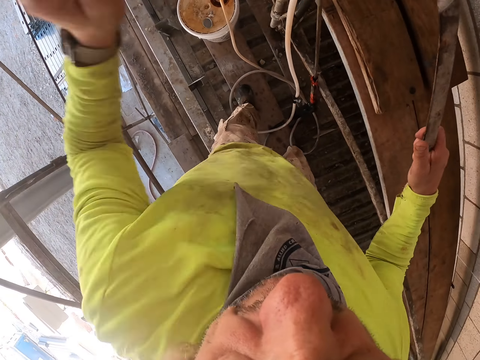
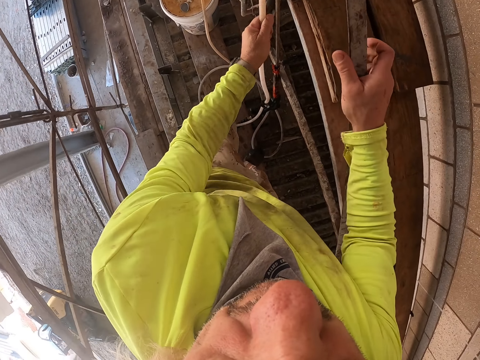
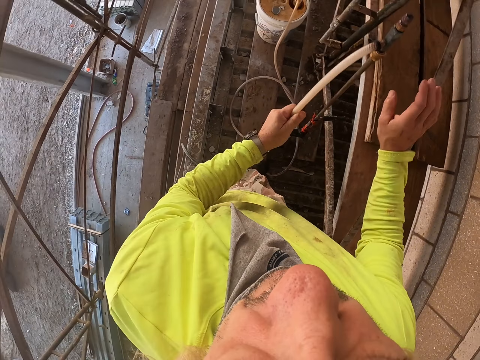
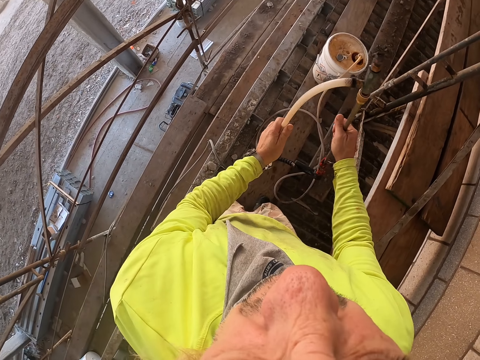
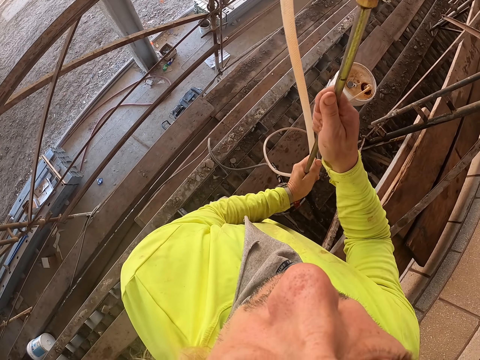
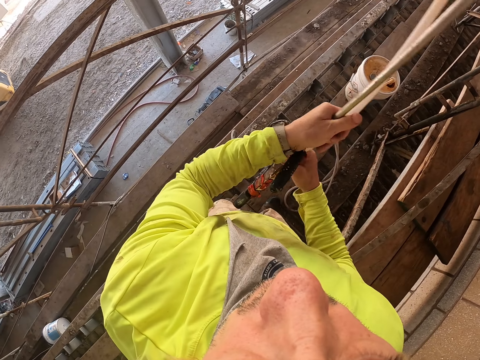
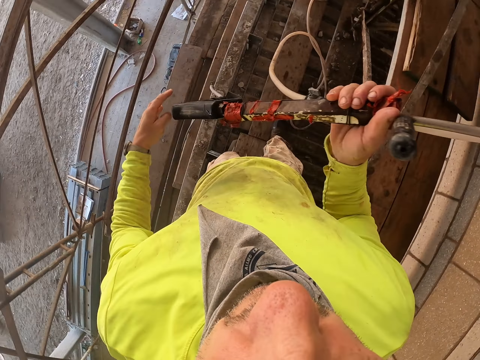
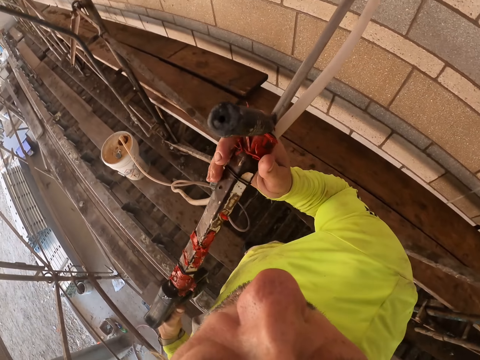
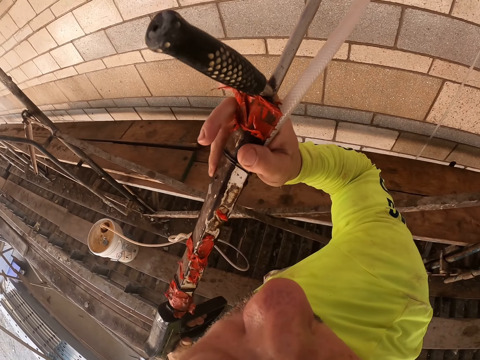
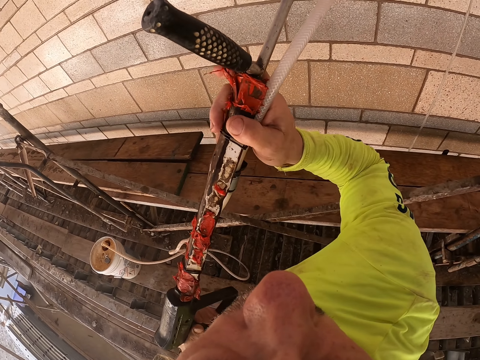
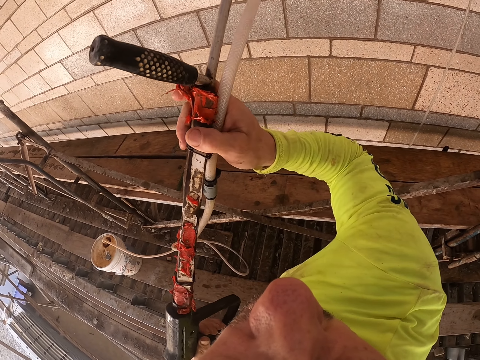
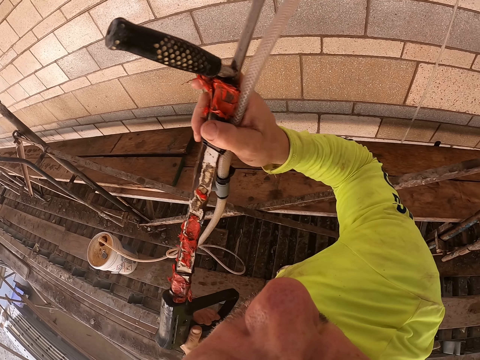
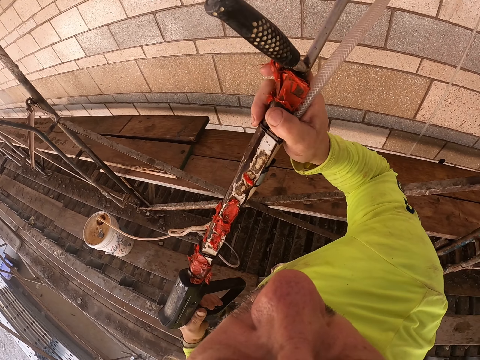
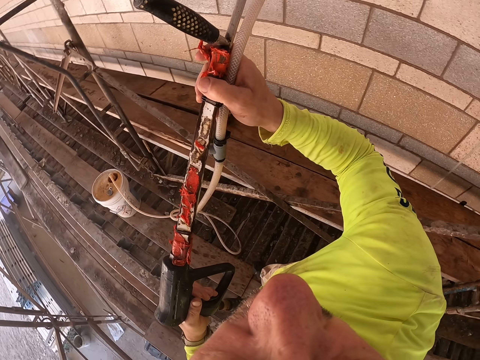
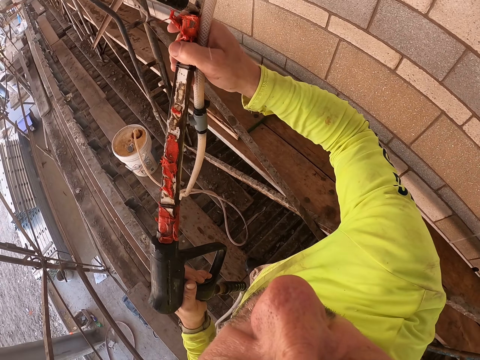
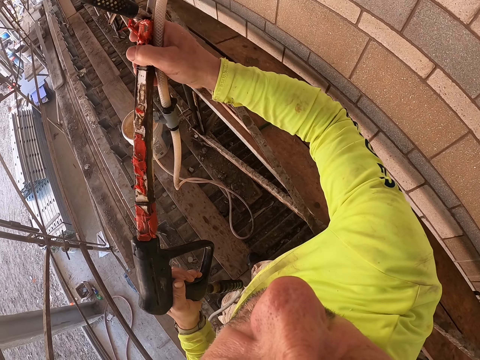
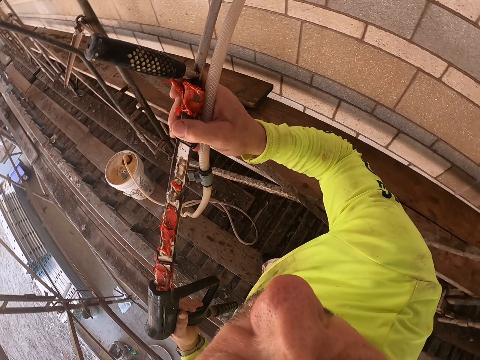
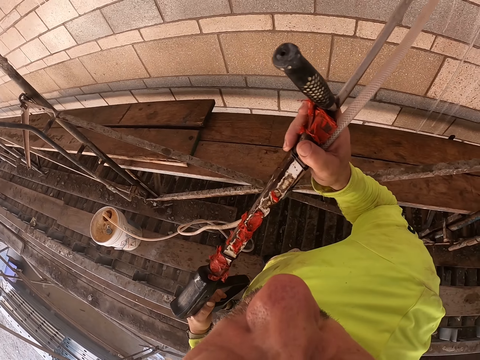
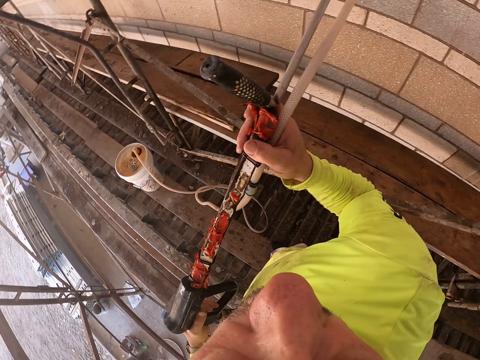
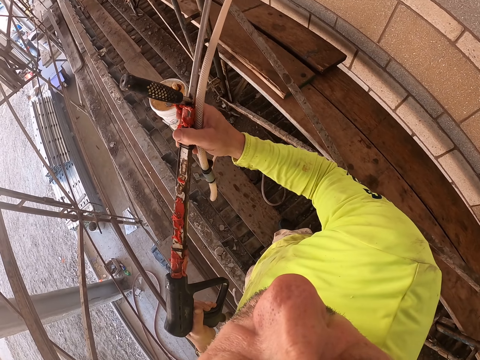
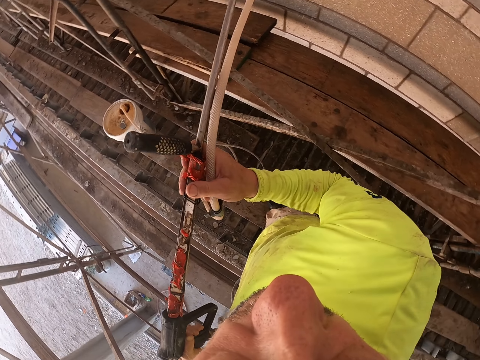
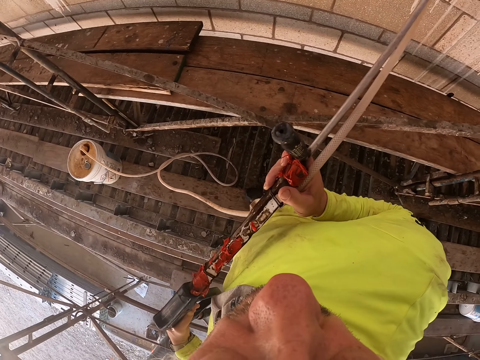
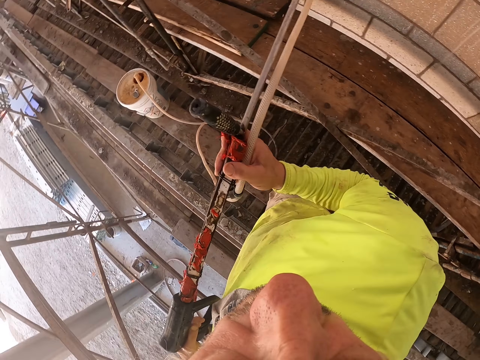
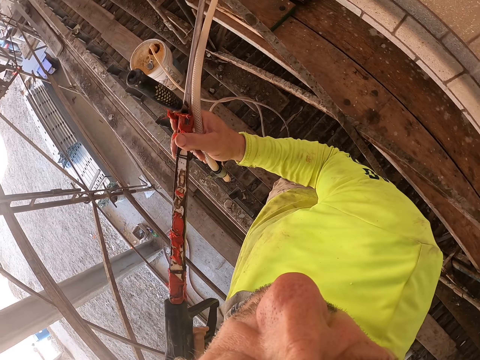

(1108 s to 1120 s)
The camera wearer picks up the stirrup spray or water pressure gun machine. They lift the stirrup spray. They hold the stirrup spray. They spray water across the wall.

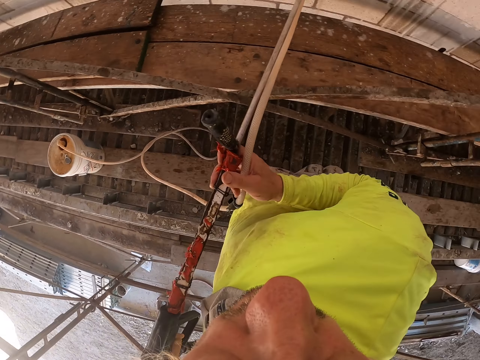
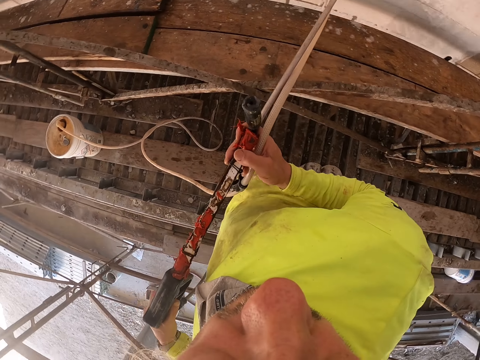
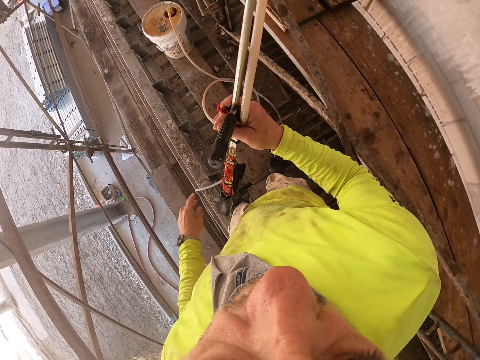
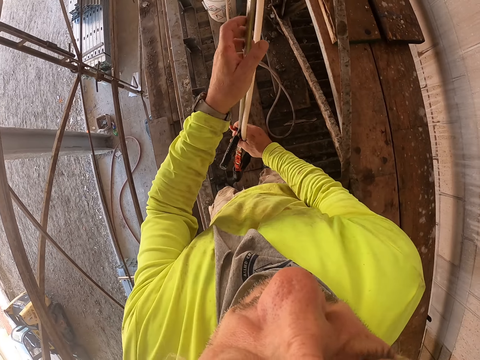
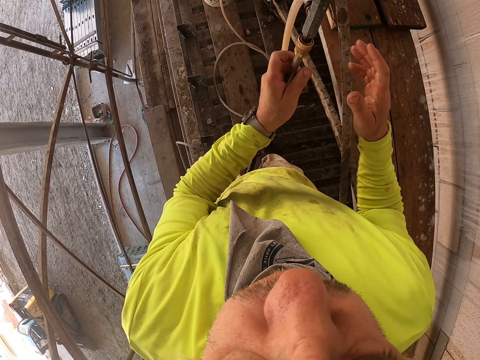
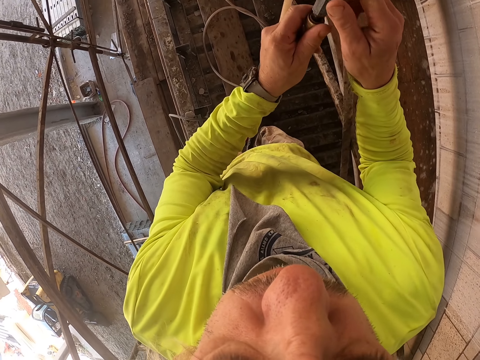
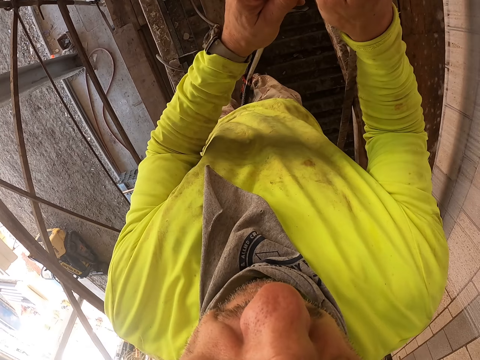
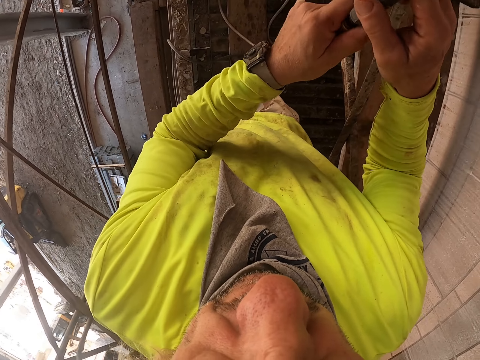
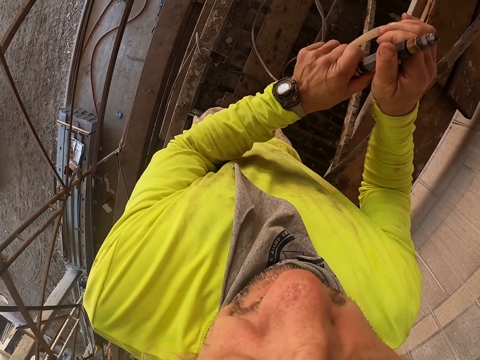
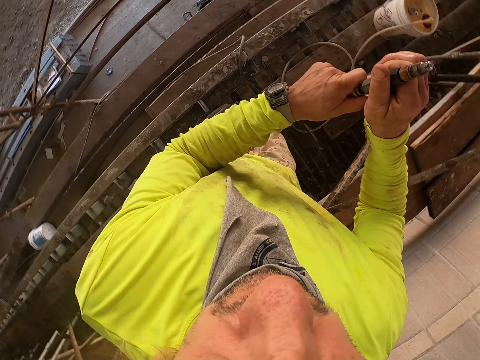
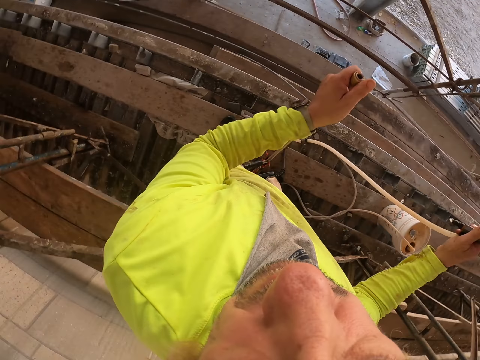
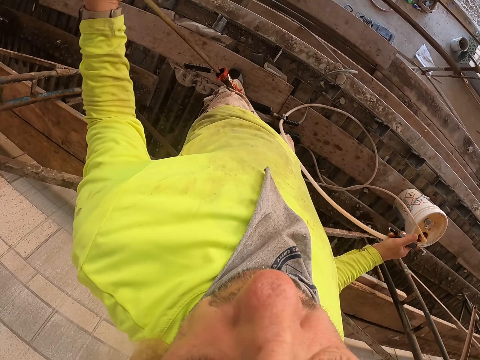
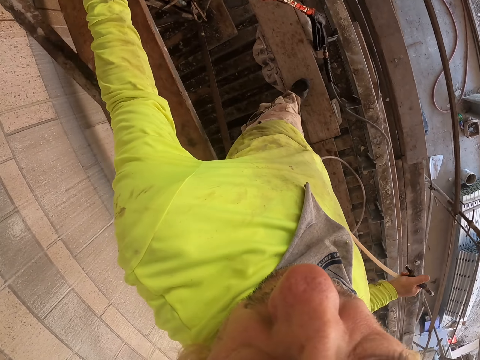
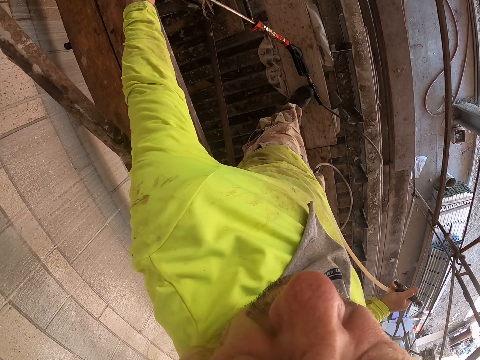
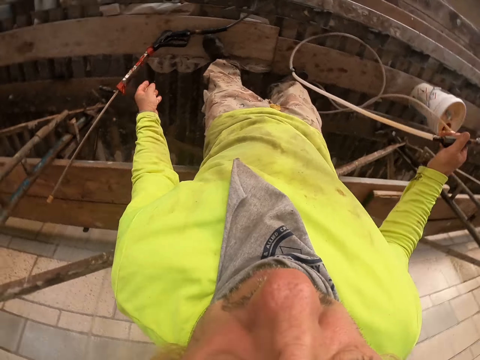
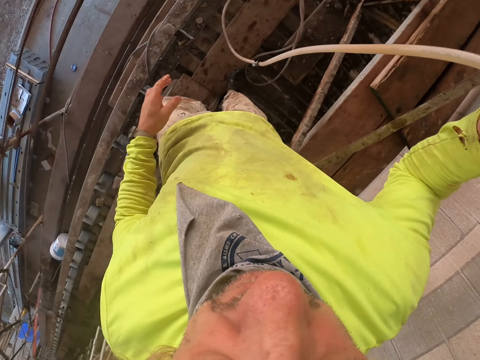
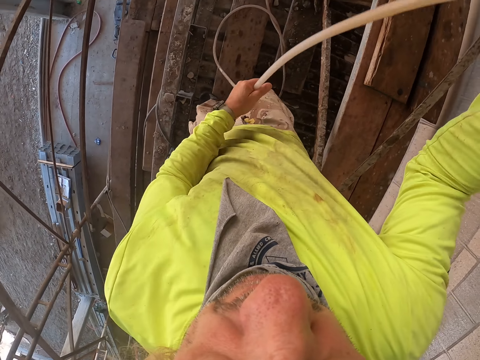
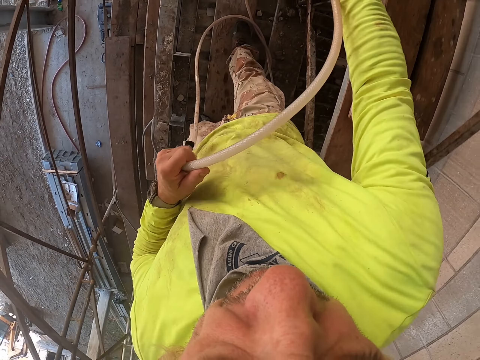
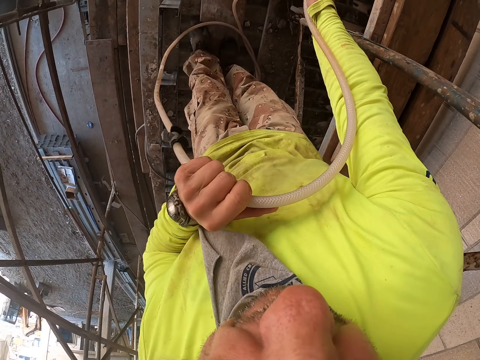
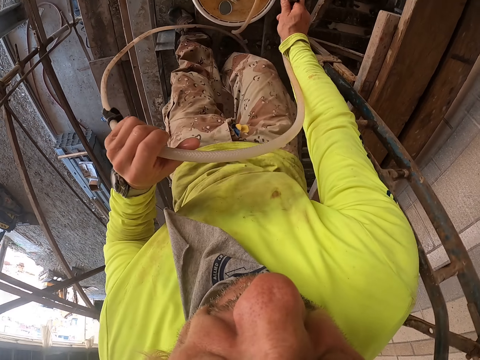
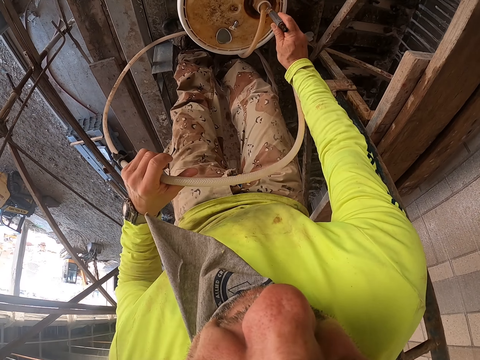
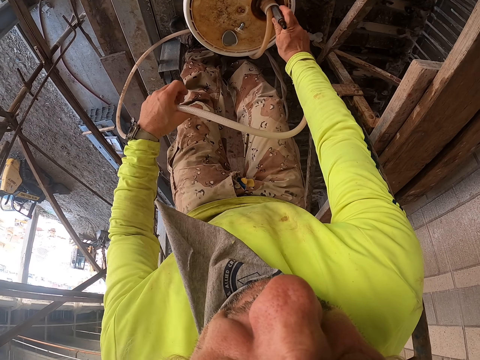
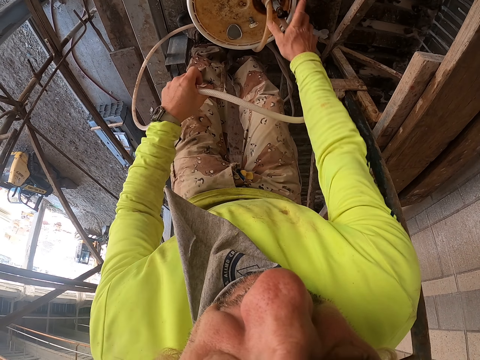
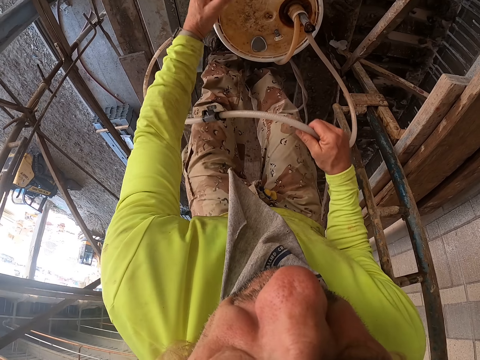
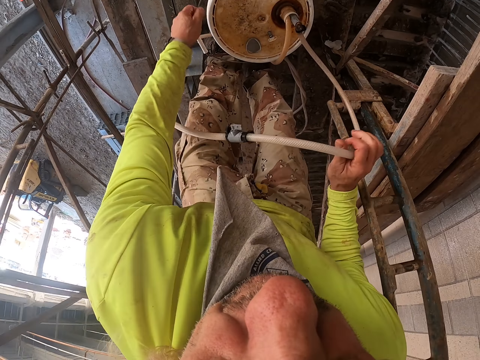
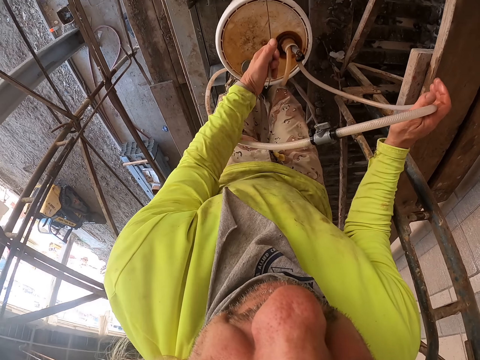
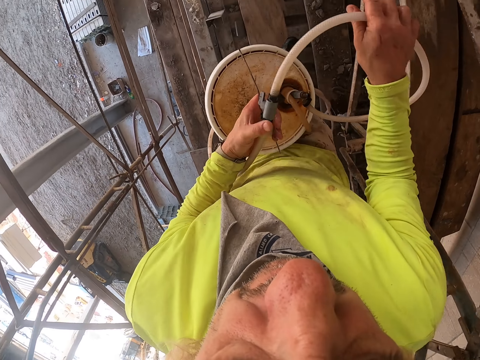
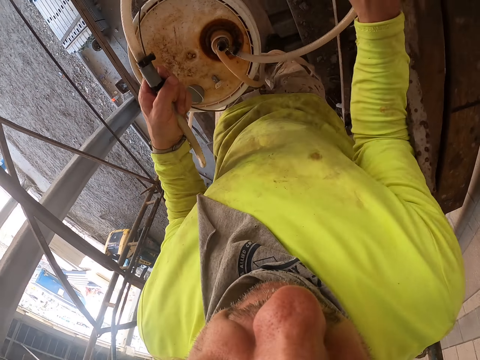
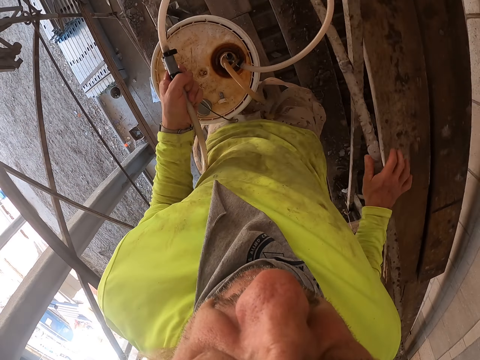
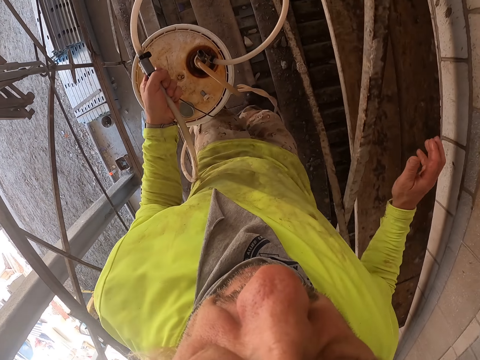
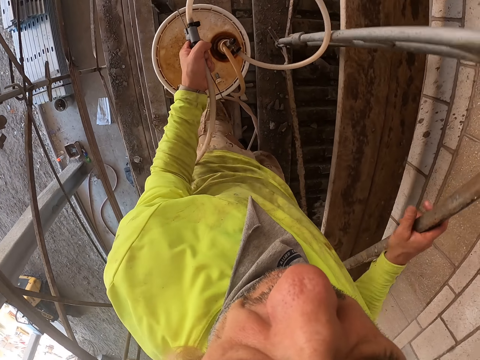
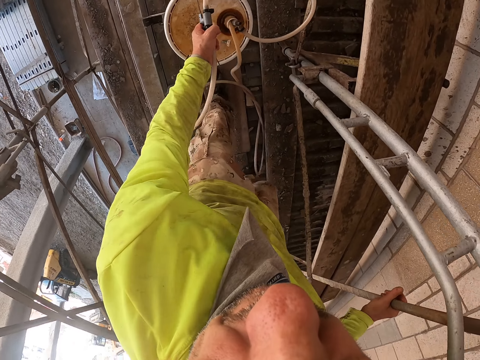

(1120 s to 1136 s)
The camera wearer puts down the stirrup spray on the scaffold. They remove the nozzle from the stirrup spray. They disconnect the water pressure gun machine. They lean the stirrup spray on the scaffold. They hold the pipe. They hold the water pressure gun machine. They fix the nozzle on the bucket. They lift the bucket, carry the bucket and move the bucket across the scaffold. They hold the metal with the right hand. They put down the bucket on the scaffold.
